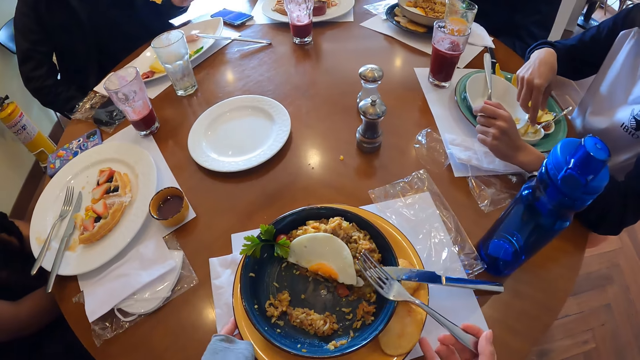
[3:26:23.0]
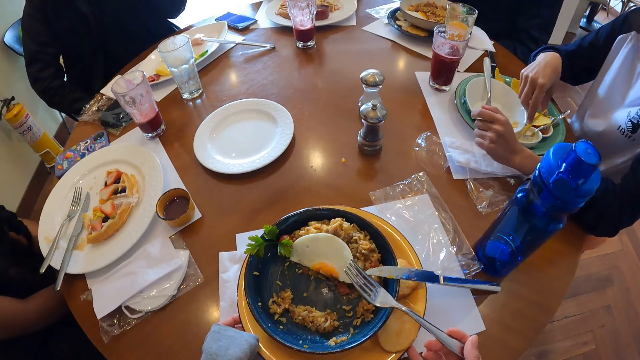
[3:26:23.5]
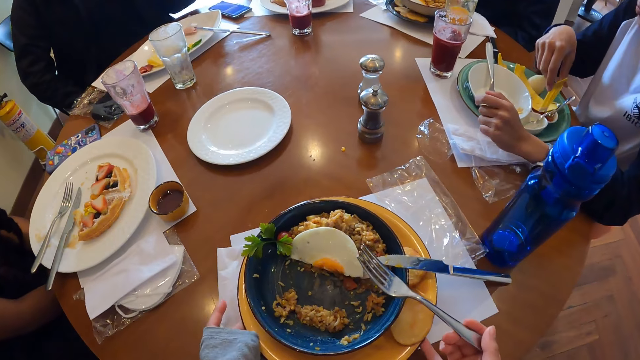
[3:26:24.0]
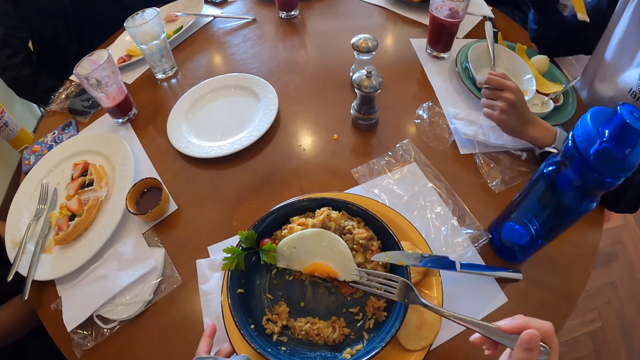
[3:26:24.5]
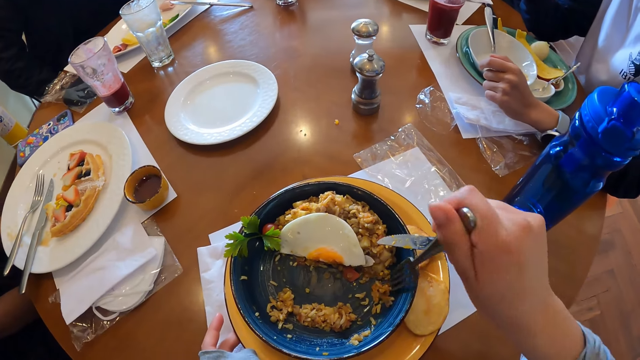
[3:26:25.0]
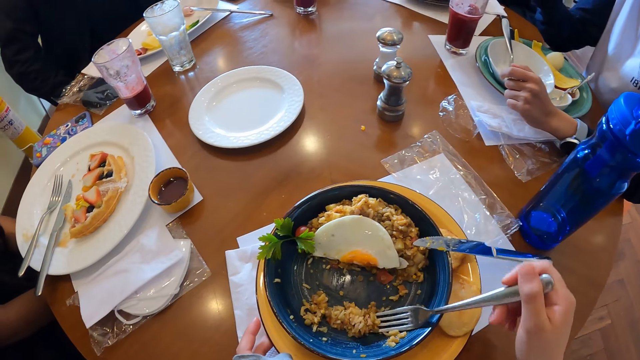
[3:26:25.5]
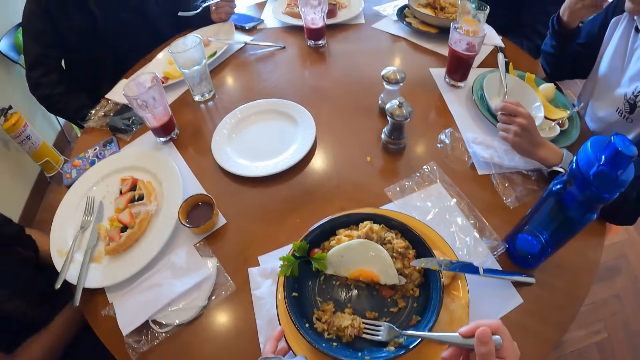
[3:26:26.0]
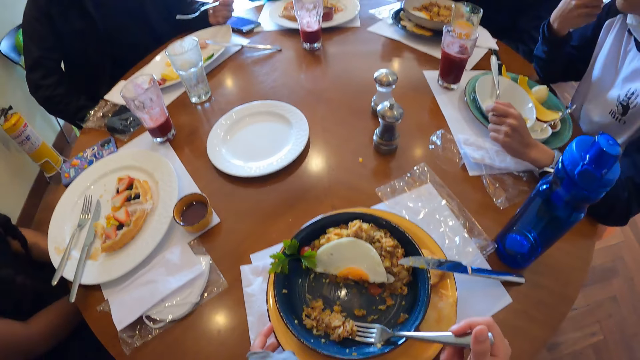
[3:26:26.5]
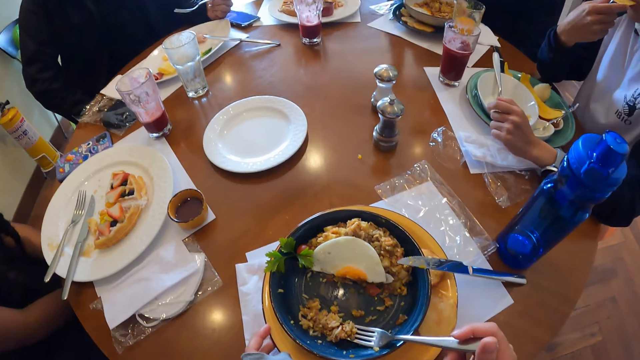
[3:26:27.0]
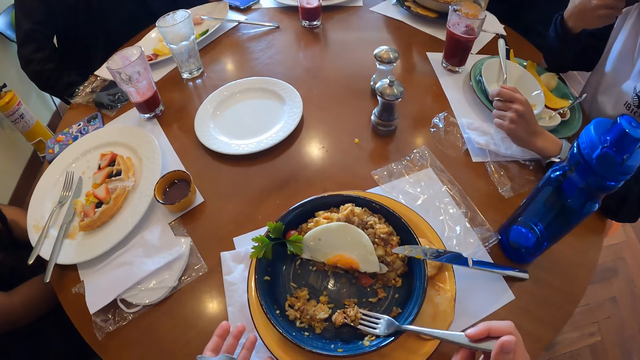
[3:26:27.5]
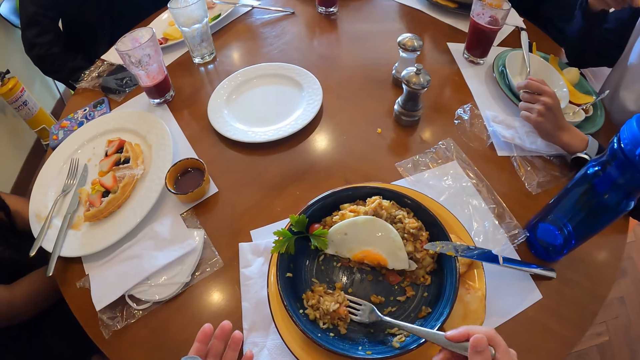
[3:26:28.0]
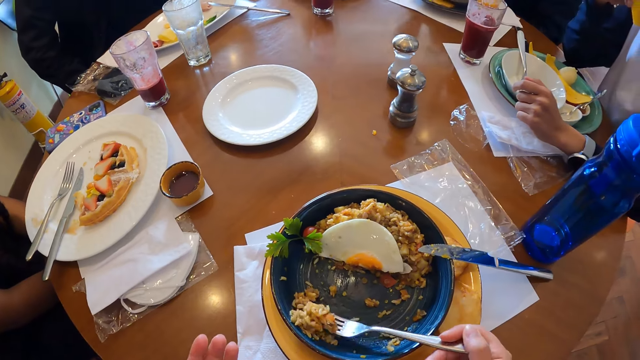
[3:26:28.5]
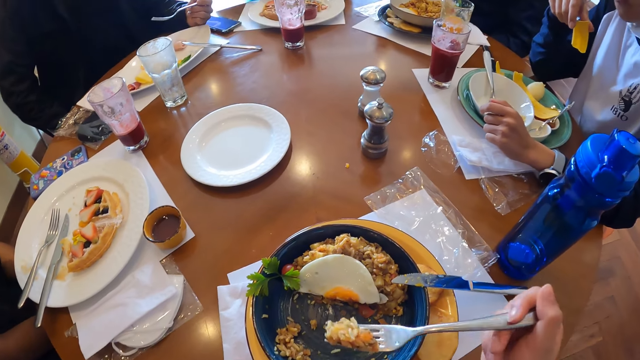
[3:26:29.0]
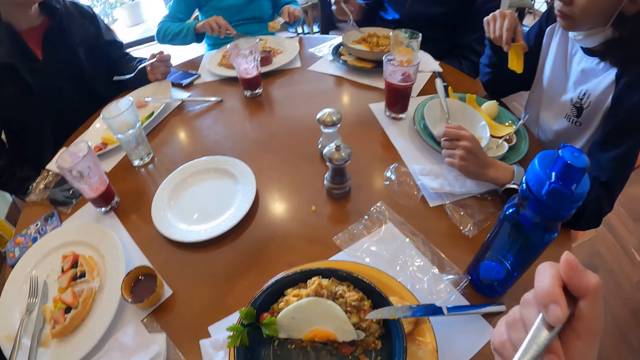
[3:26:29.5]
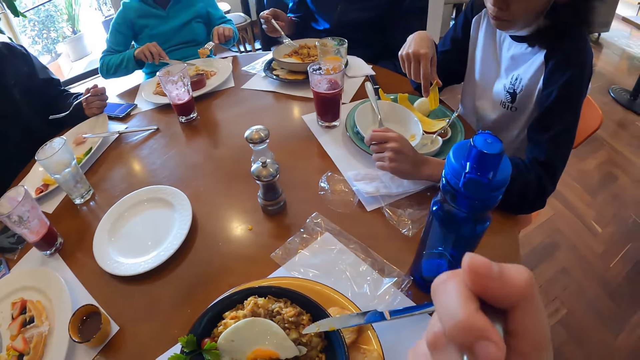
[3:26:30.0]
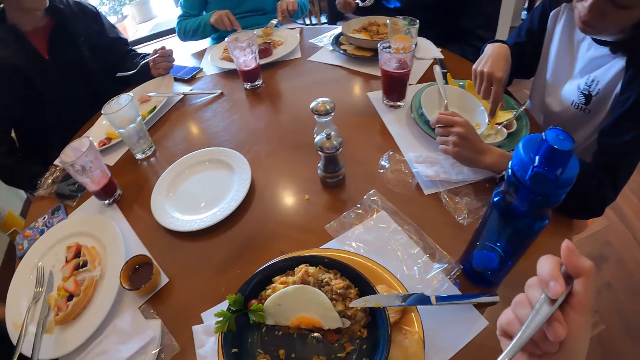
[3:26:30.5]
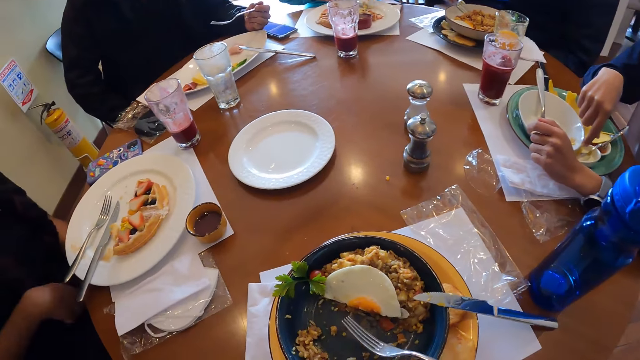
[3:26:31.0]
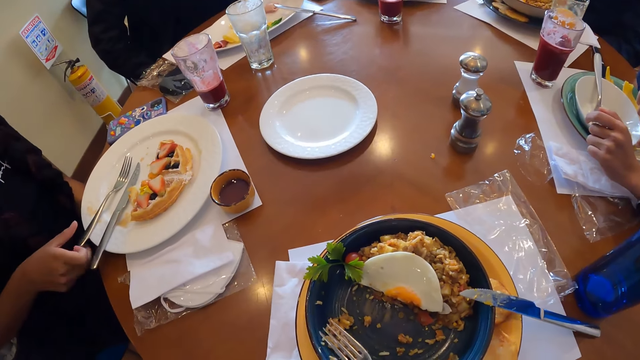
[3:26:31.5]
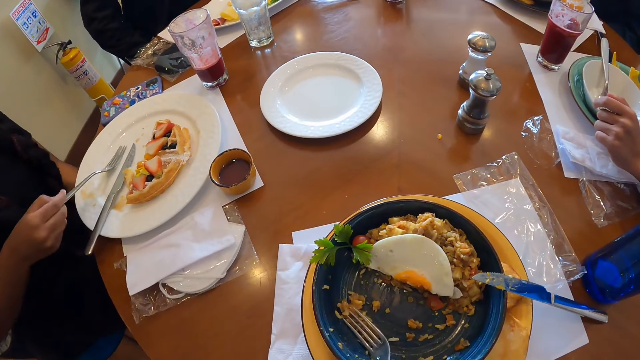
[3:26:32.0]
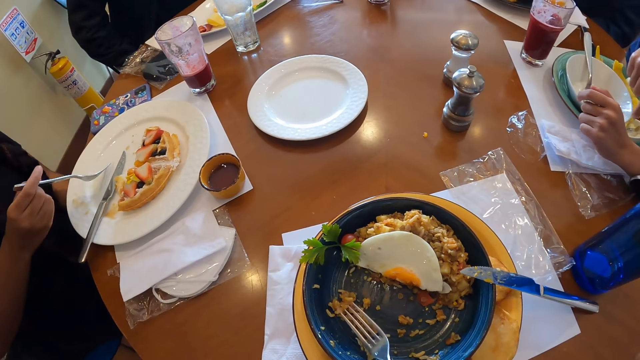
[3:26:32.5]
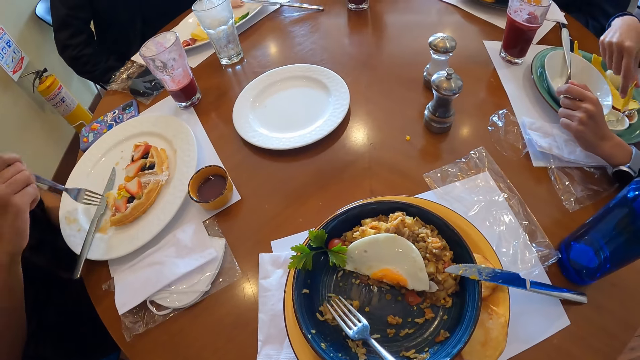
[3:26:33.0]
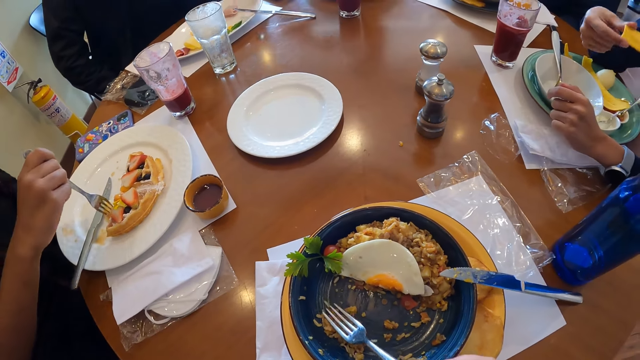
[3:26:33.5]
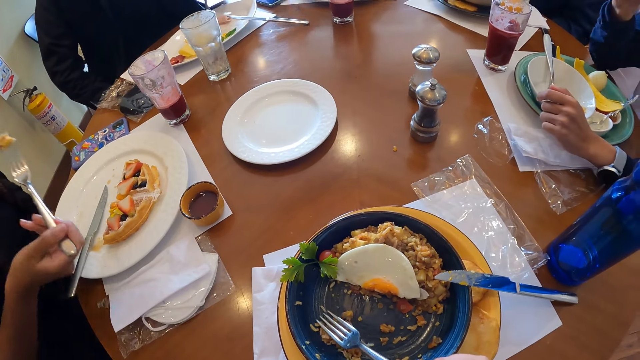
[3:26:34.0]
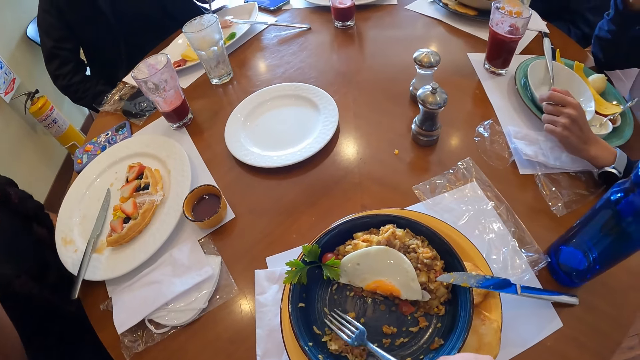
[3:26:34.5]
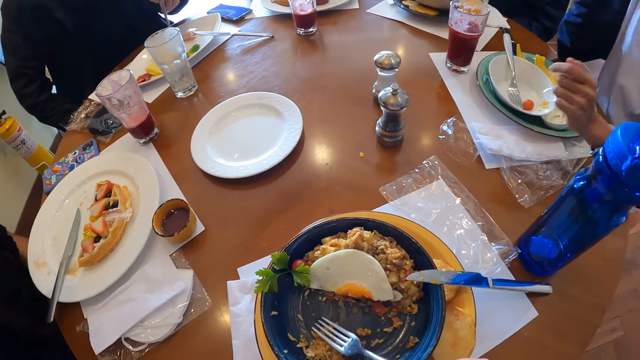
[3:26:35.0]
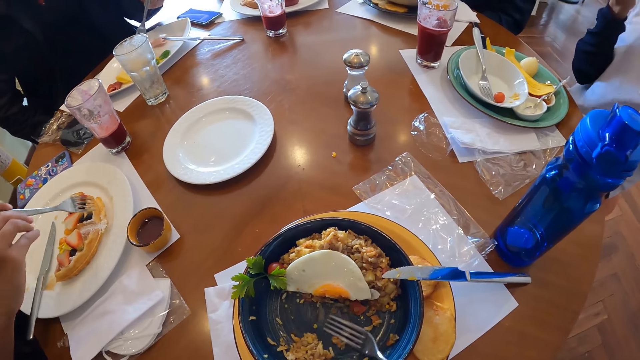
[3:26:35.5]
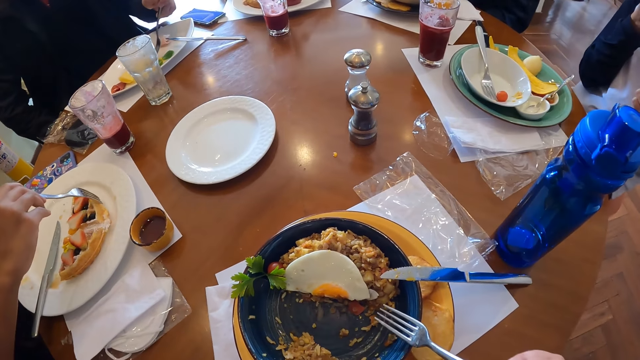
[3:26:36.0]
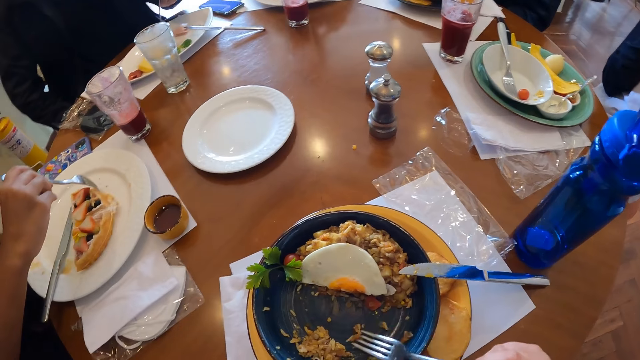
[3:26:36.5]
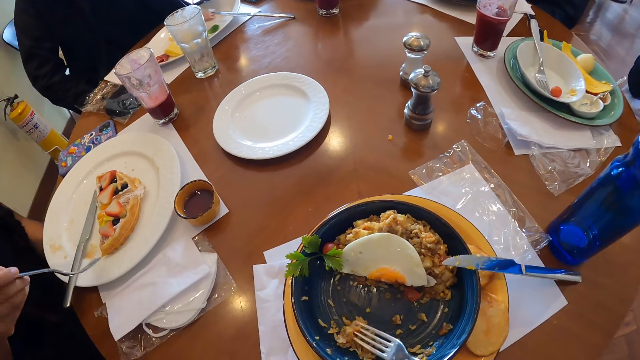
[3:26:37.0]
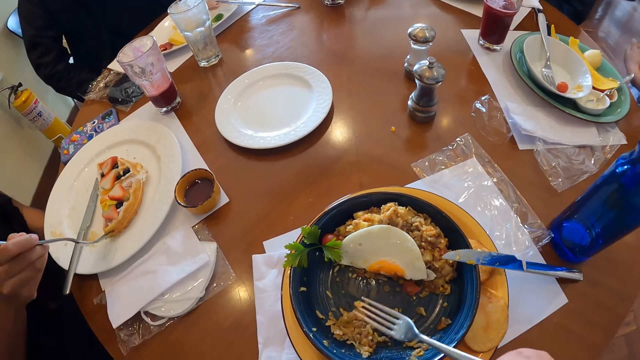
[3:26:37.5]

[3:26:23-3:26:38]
The camera wearer adjusts a plate. He takes food from the plate with the fork in his right hand. He scoops food using the fork spoon. The man eats the plantain chip in his right hand. The camera wearer eats food using the fork spoon. The man inserts the plantain chip in his right hand into the cheese sauce on the table with his right hand. The woman picks up the fork from the plate with her right hand. The camera wearer takes food from the plate with the fork in his right hand. The woman takes waffles from the plate with the fork in her right hand. She adjusts the waffles in the plate with the fork in her right hand.

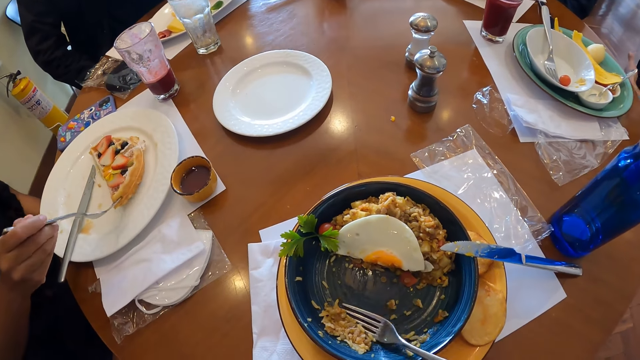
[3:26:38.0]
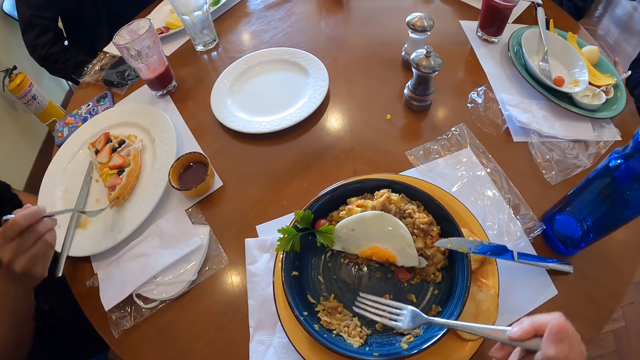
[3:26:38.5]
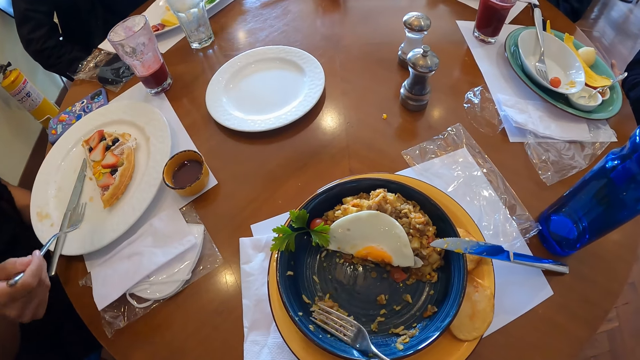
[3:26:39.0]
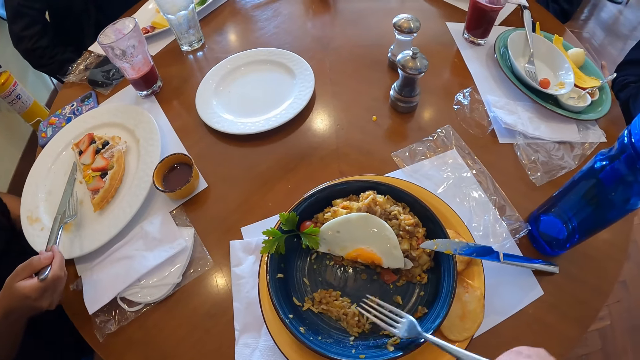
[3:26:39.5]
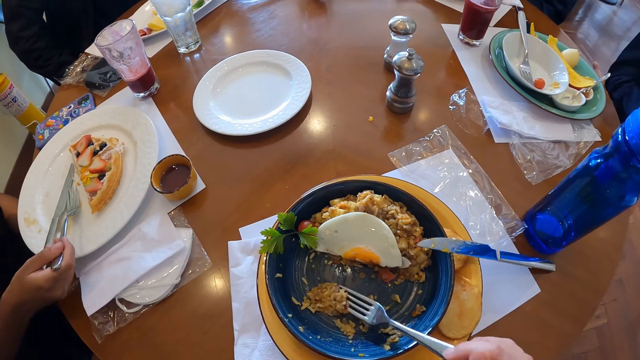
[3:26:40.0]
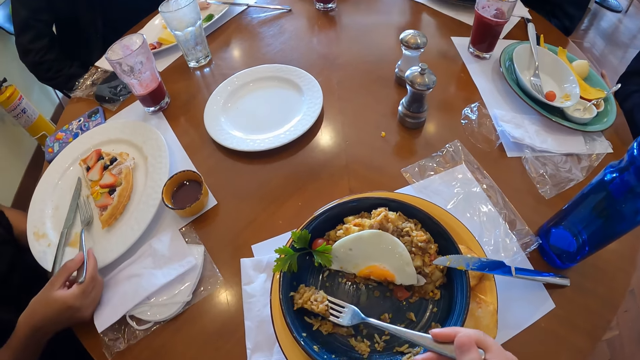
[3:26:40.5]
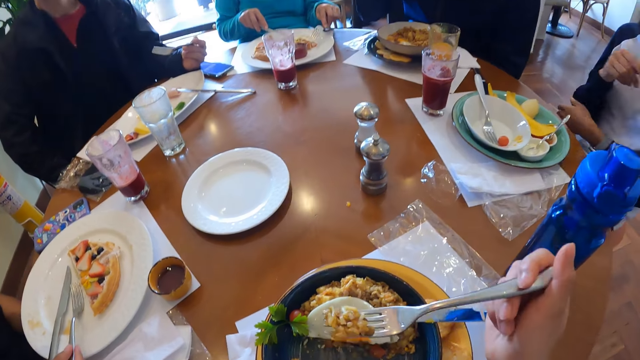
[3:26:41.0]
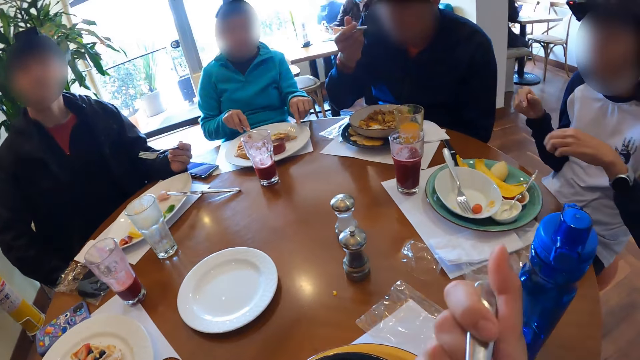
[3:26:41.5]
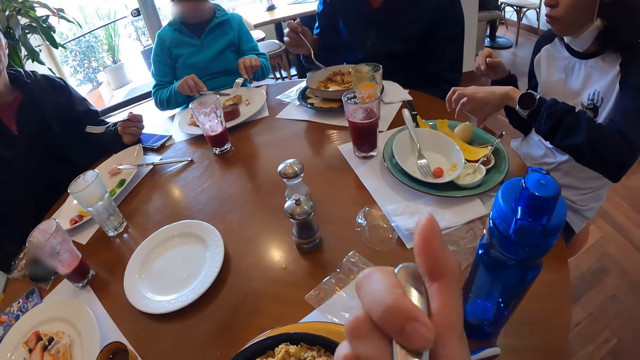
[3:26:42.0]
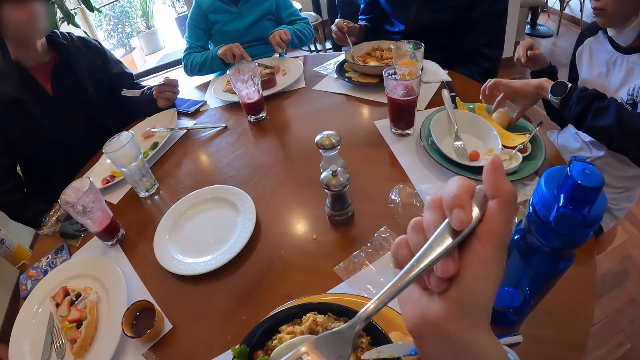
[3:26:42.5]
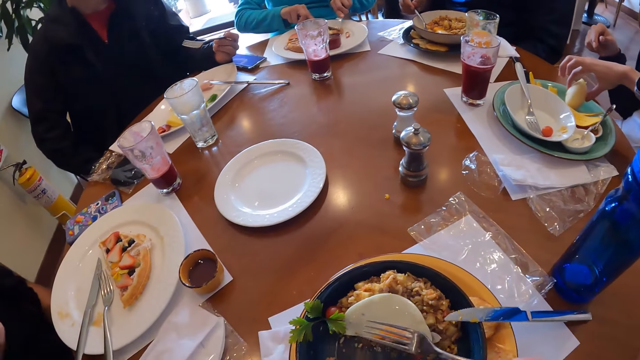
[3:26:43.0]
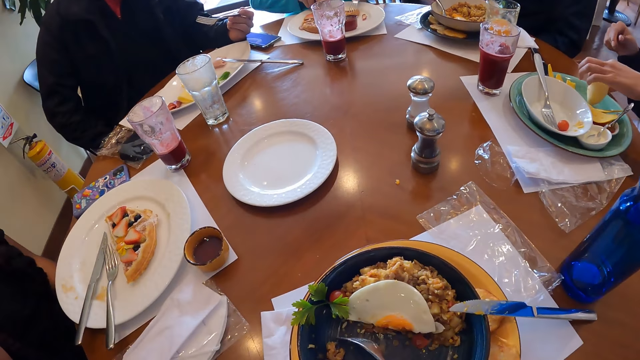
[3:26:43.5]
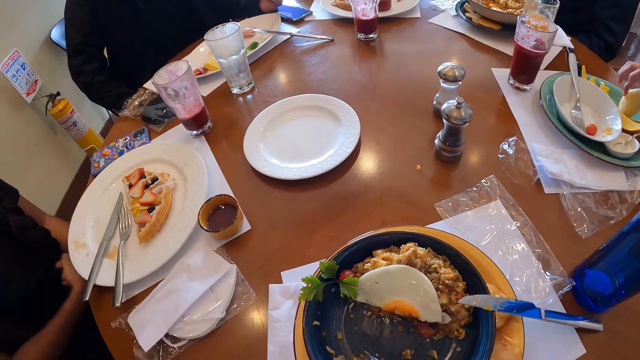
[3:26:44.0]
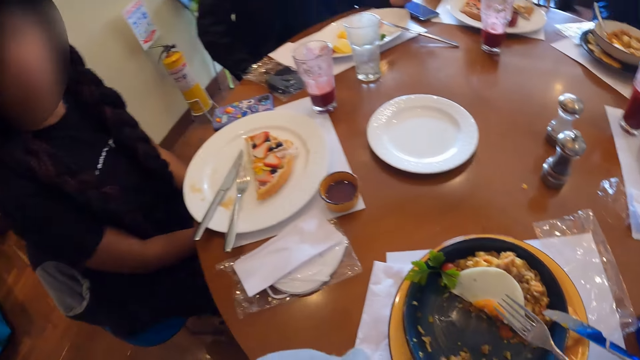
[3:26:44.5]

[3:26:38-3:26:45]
The camera wearer scoops food using the fork spoon. The woman drops the fork in the plate with her right hand. The camera wearer eats food using the fork spoon. The man picks up a snack from the plate on the table with his left hand. The camera wearer adjusts the food in the plate with the fork in his right hand.
